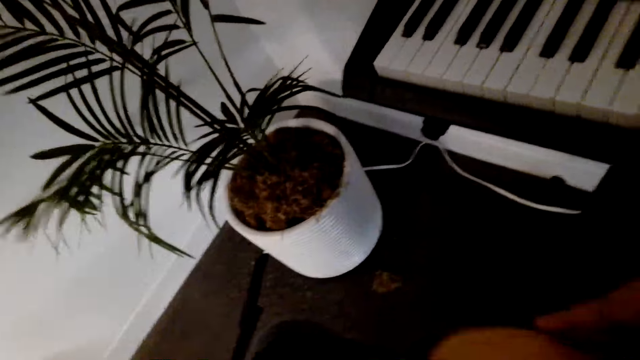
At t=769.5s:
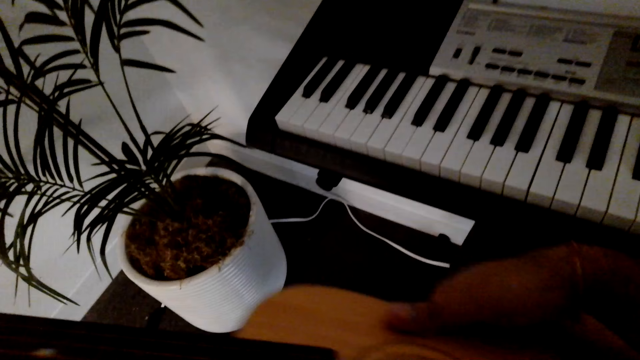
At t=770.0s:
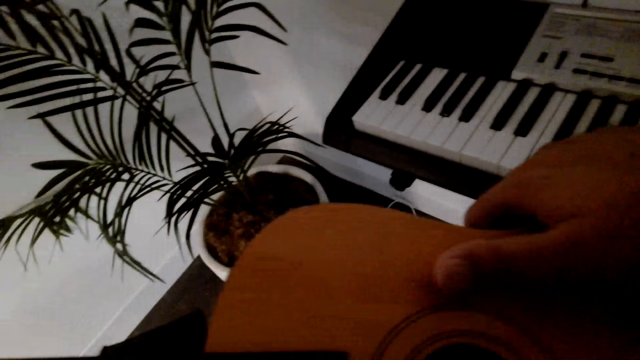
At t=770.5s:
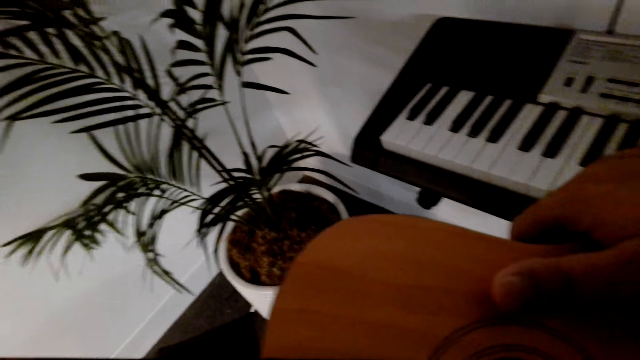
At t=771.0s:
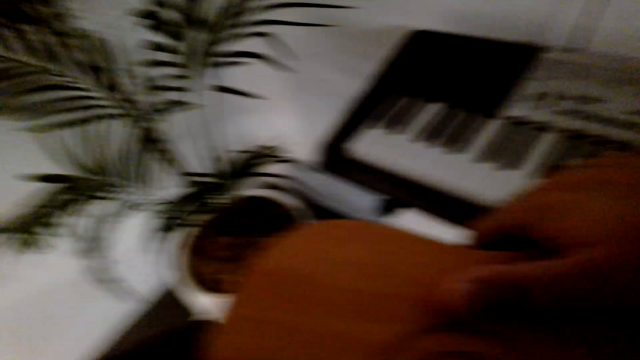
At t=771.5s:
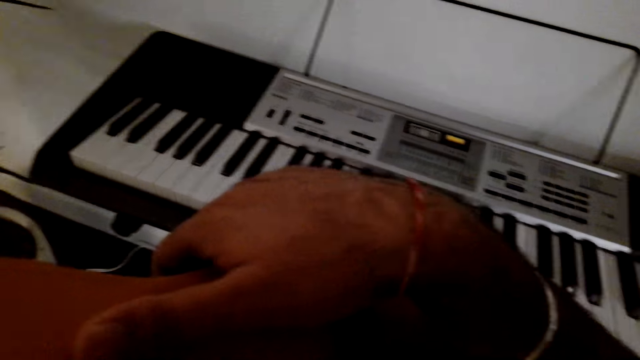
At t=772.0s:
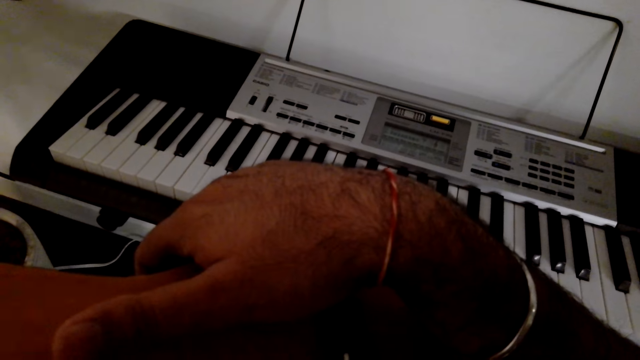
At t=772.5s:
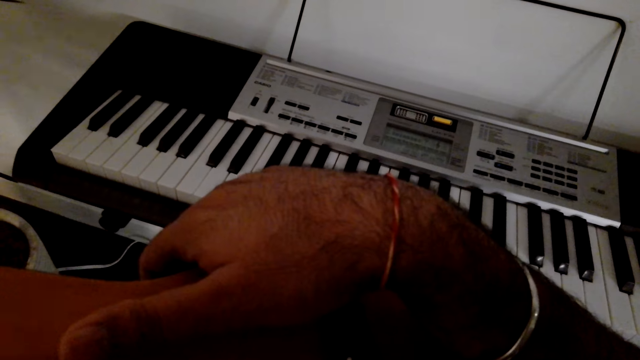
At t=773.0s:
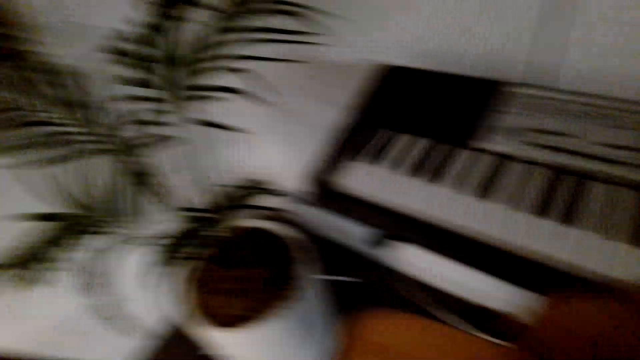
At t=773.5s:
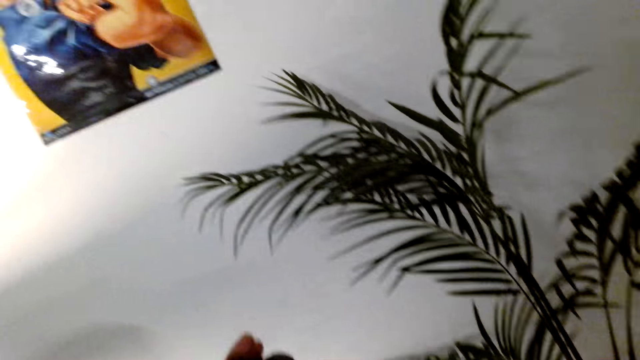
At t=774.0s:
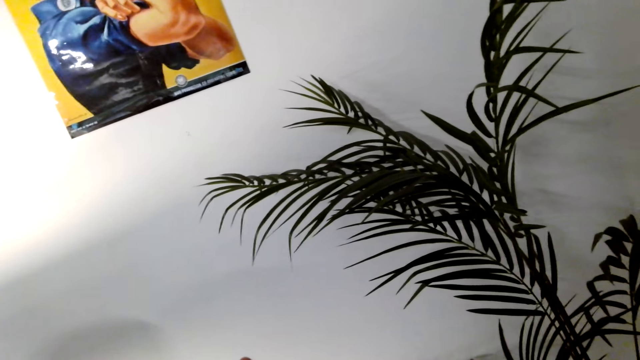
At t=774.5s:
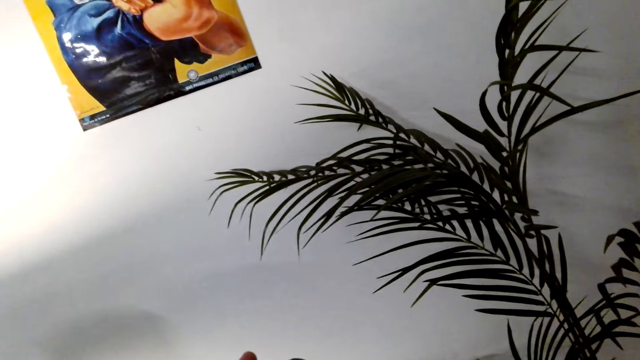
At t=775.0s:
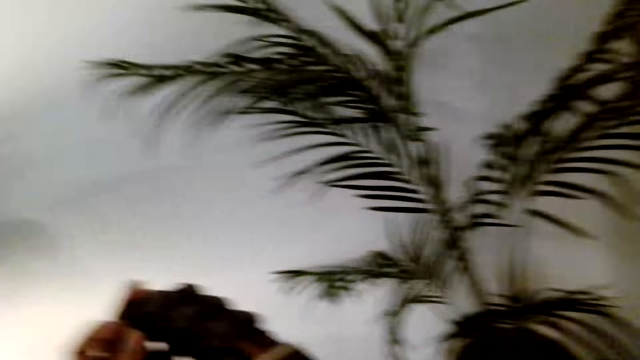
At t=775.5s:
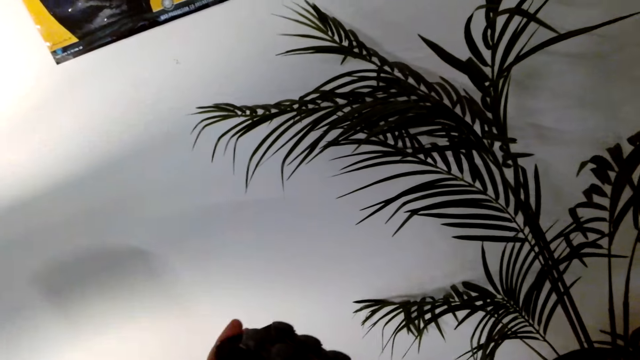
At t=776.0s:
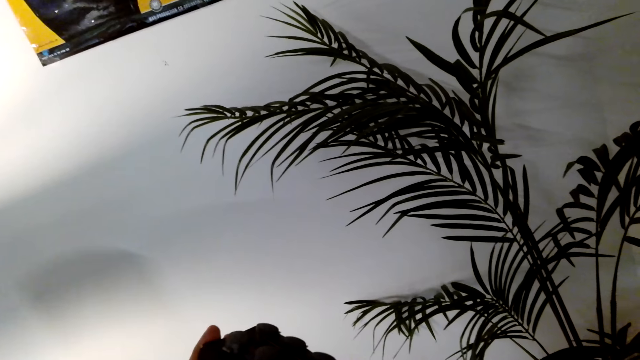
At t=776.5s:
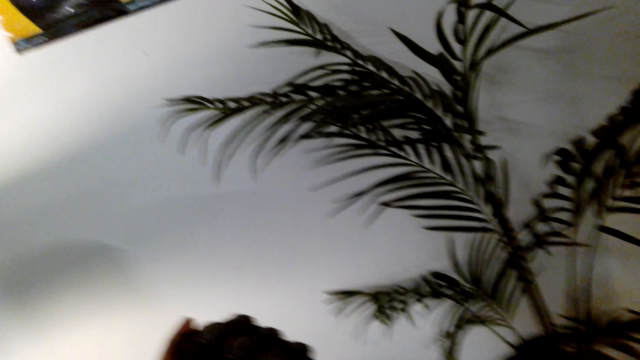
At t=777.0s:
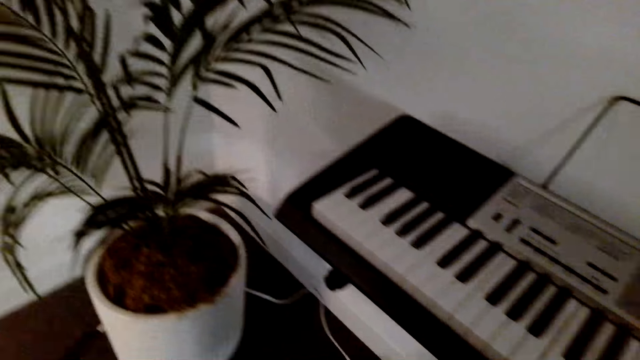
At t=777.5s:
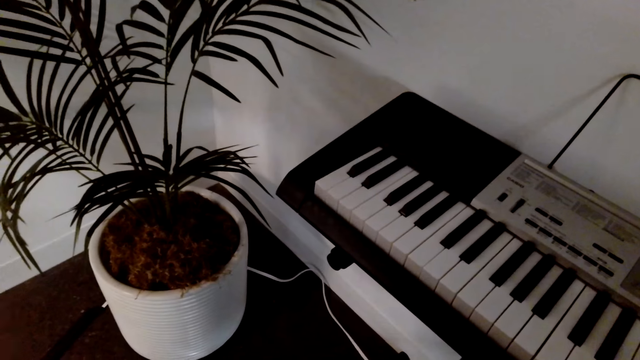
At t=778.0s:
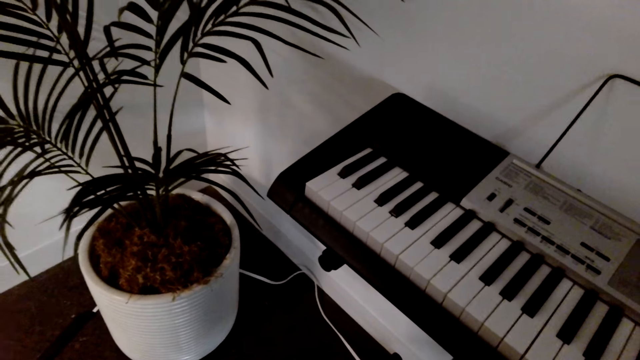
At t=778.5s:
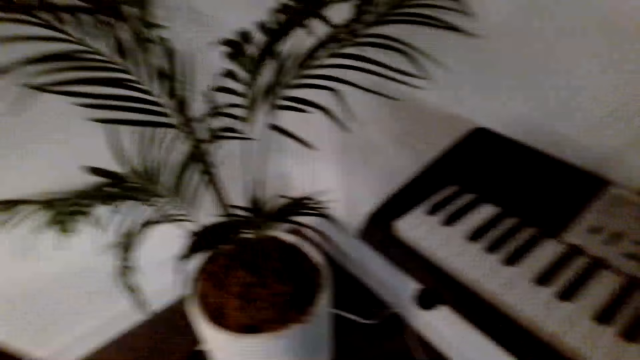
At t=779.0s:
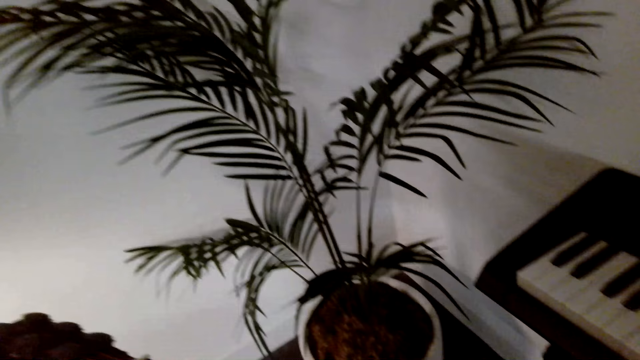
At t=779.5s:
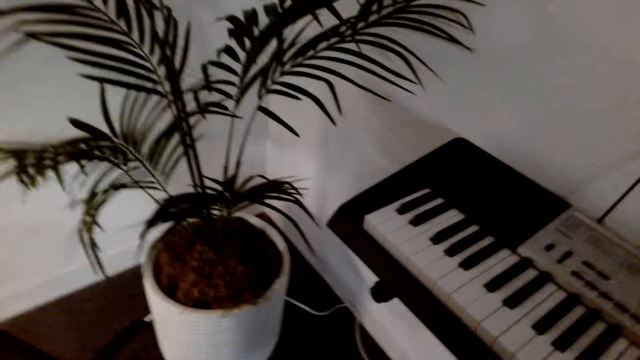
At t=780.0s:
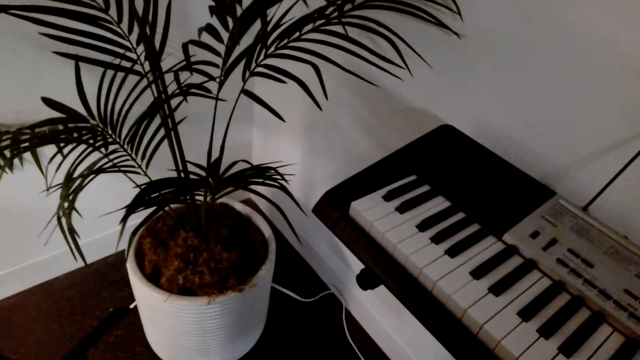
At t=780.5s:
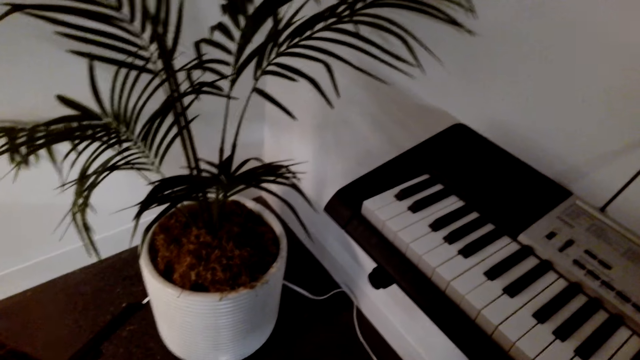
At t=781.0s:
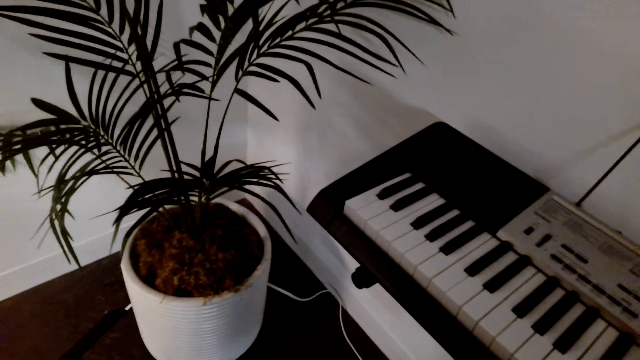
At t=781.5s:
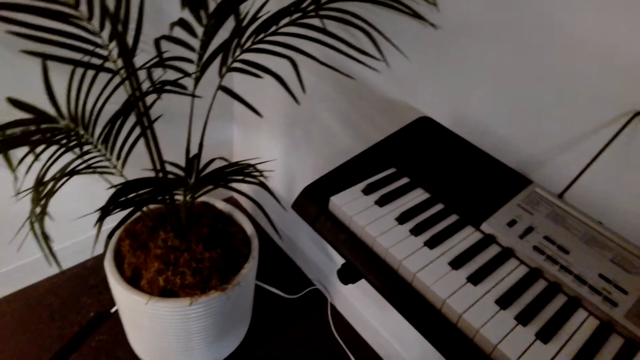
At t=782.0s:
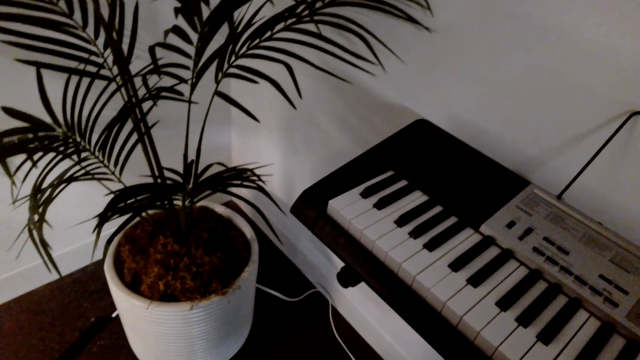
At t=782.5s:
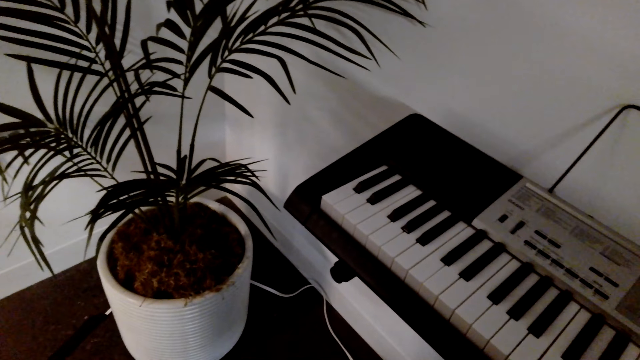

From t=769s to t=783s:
The camera wearer looks at the guitar. They play the guitar.

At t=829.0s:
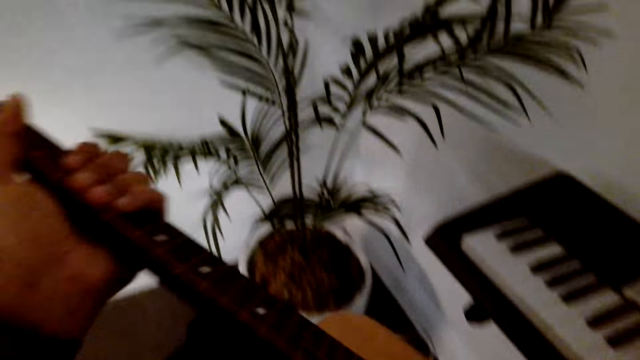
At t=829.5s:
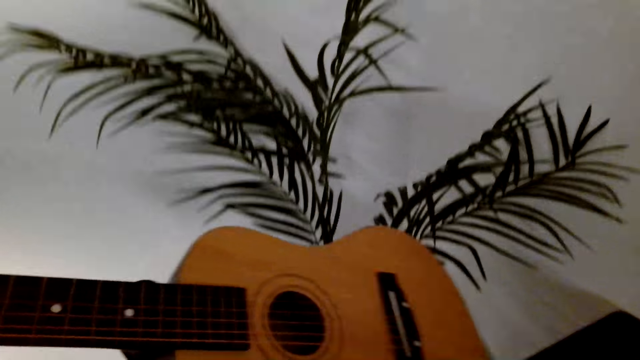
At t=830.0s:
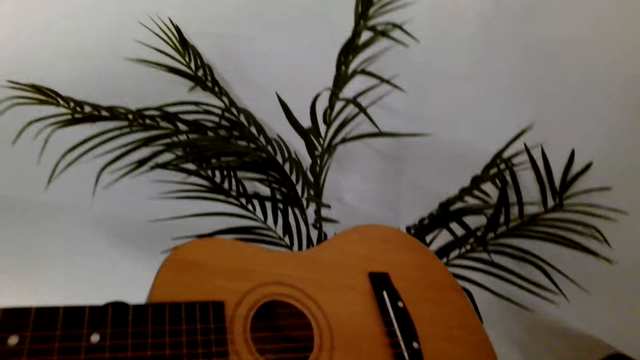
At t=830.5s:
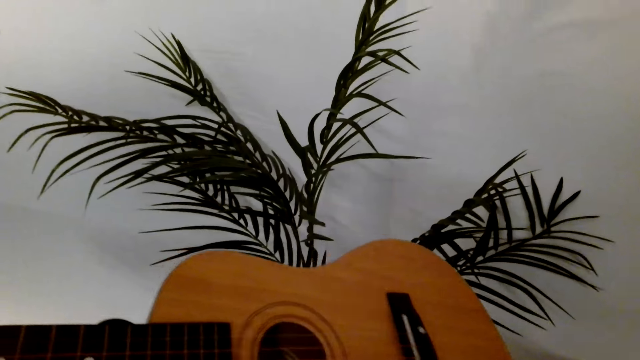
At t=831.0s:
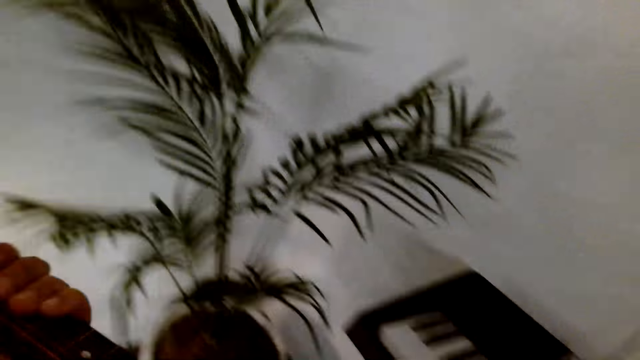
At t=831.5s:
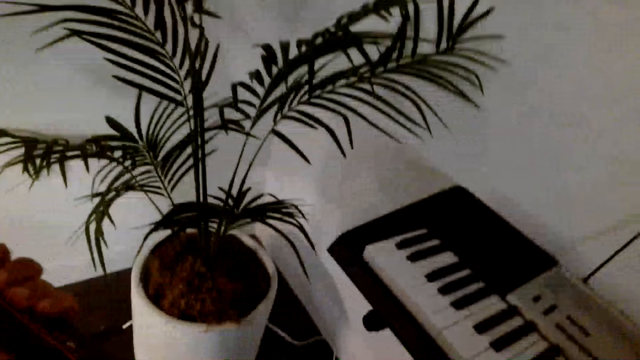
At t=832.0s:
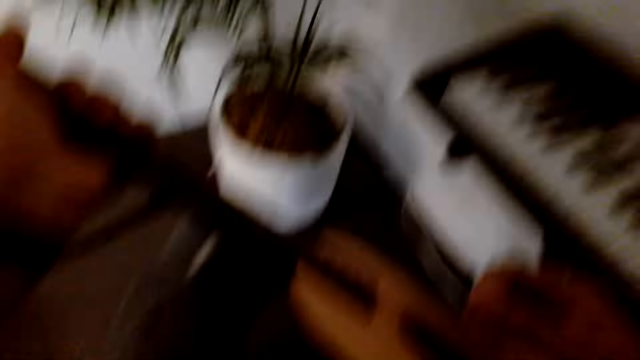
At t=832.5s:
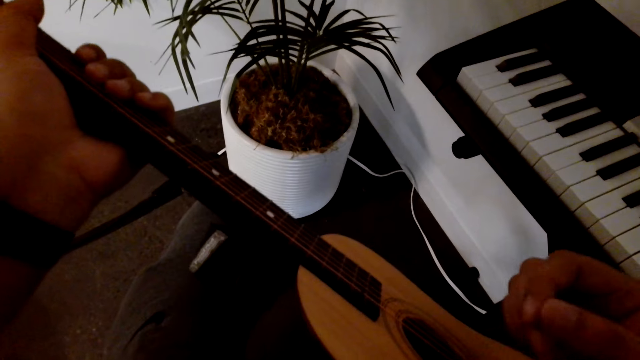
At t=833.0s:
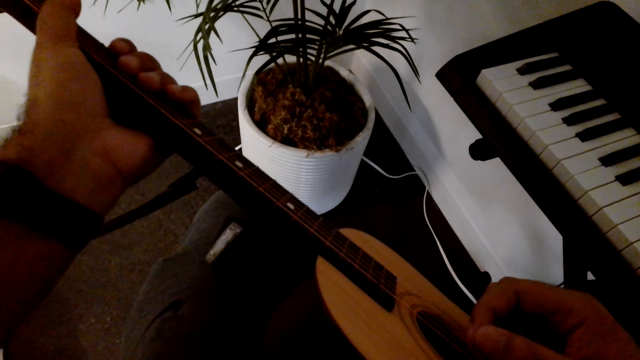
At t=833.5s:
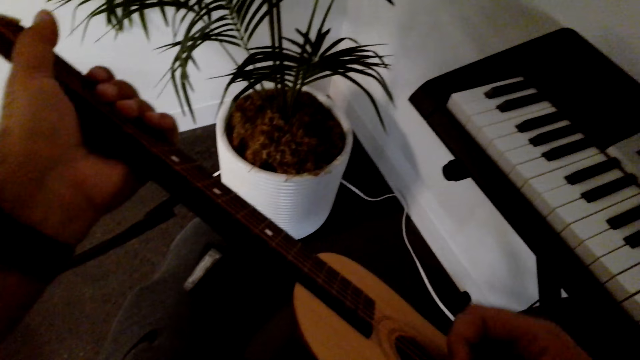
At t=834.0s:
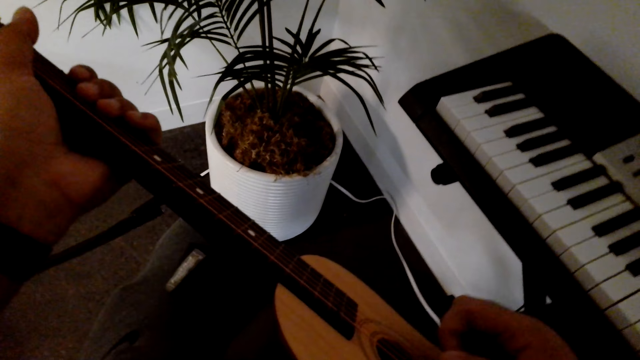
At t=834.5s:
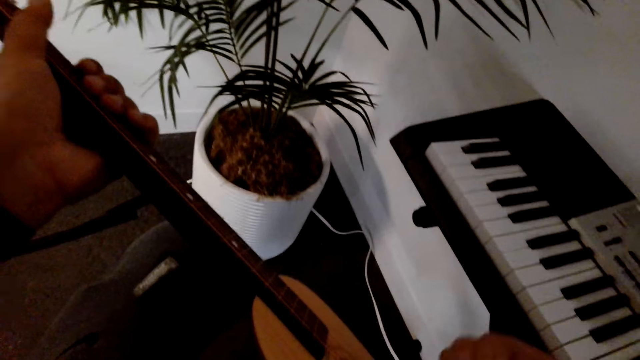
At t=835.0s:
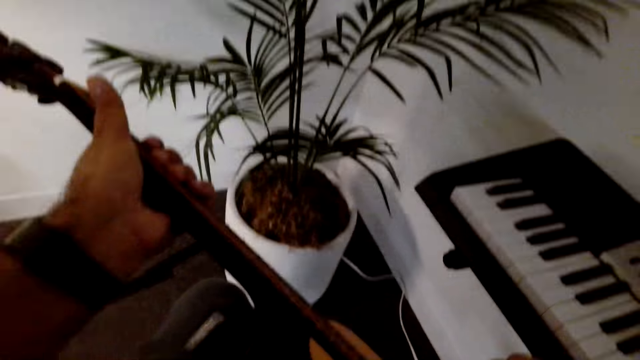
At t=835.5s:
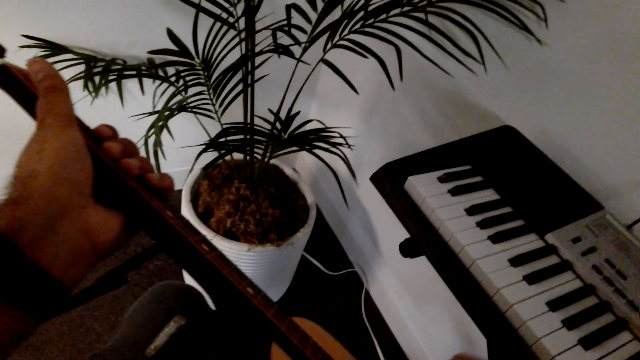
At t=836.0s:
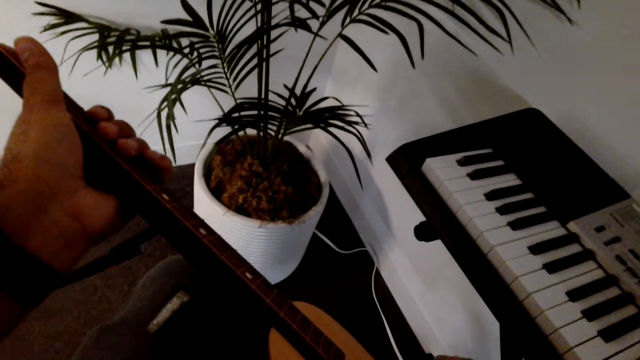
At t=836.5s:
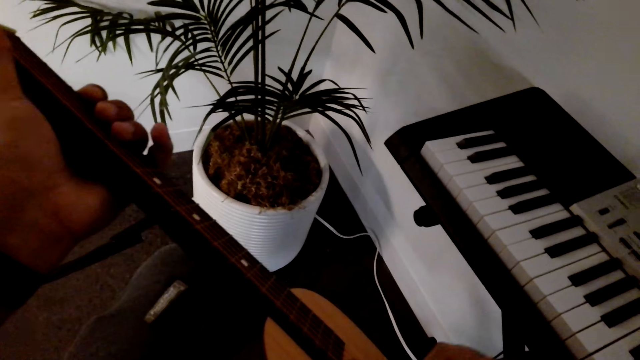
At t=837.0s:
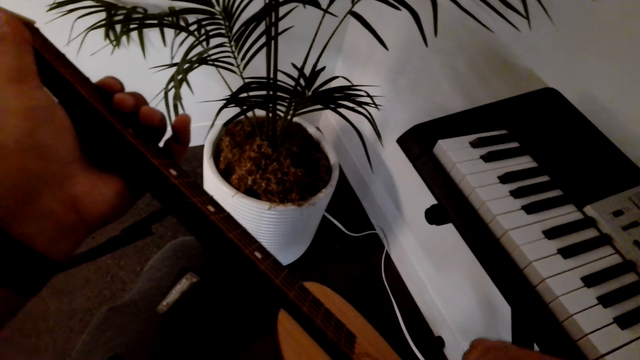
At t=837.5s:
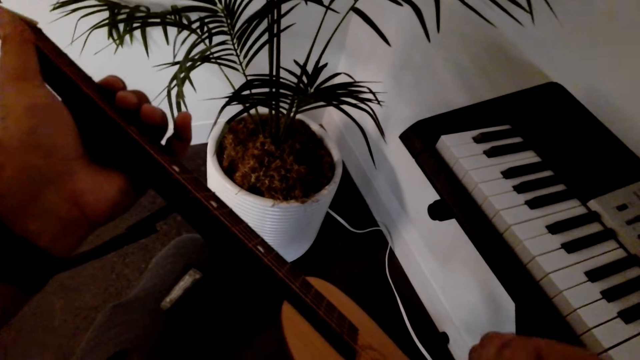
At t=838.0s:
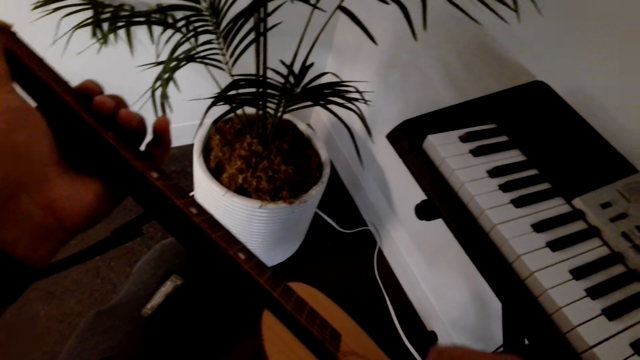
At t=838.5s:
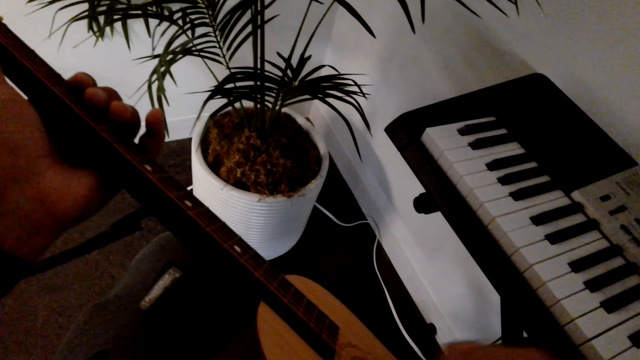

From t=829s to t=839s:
The camera wearer looks at the guitar. They play the guitar.
